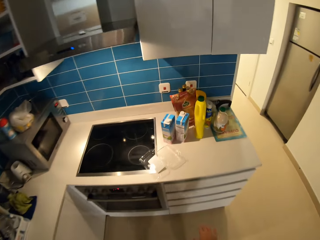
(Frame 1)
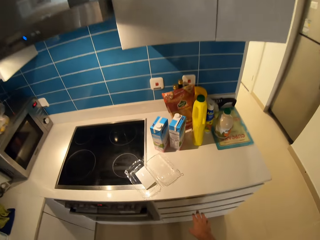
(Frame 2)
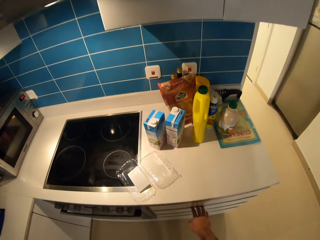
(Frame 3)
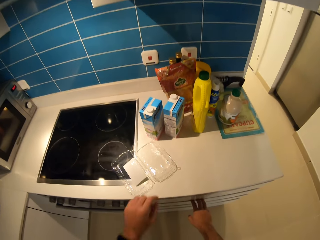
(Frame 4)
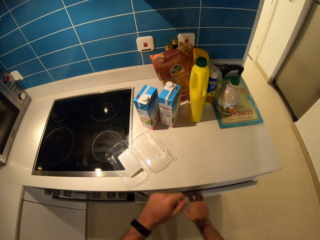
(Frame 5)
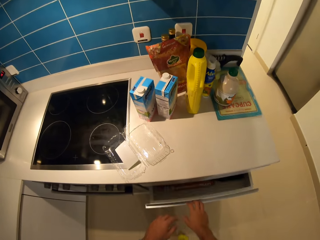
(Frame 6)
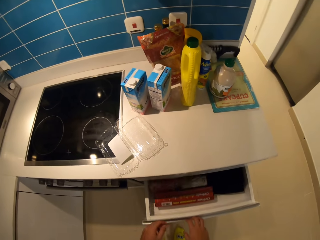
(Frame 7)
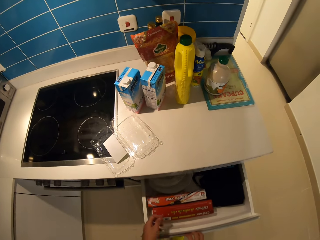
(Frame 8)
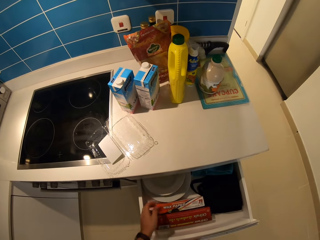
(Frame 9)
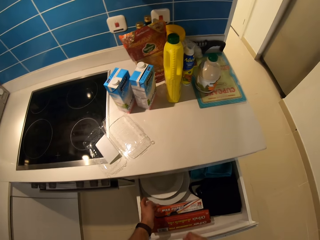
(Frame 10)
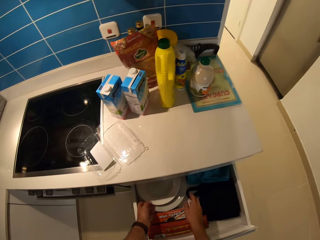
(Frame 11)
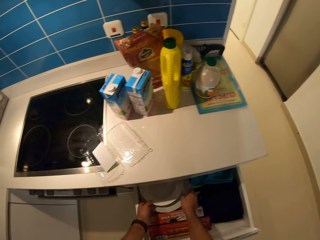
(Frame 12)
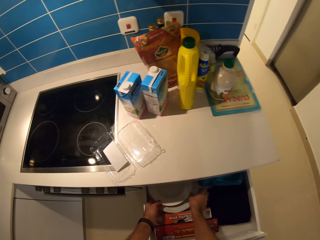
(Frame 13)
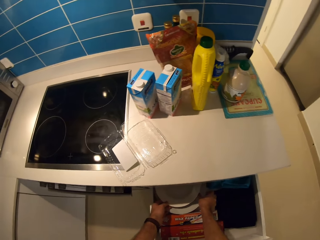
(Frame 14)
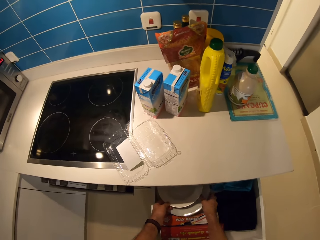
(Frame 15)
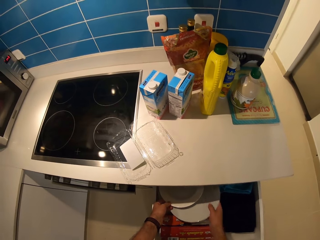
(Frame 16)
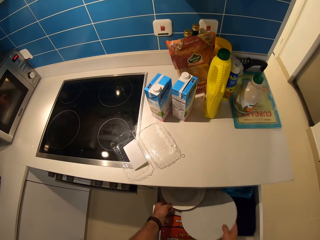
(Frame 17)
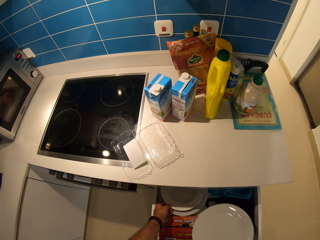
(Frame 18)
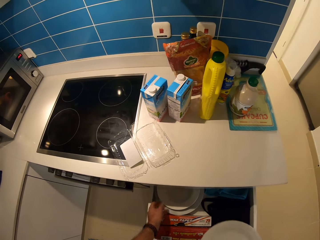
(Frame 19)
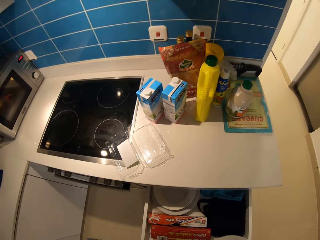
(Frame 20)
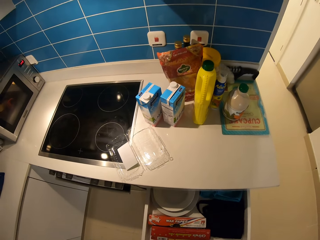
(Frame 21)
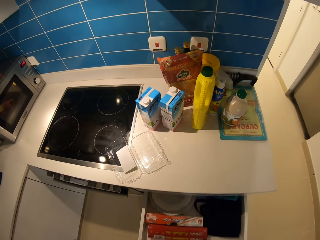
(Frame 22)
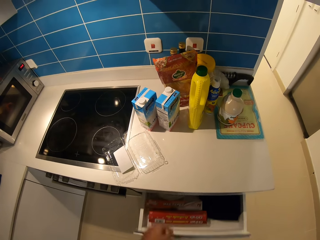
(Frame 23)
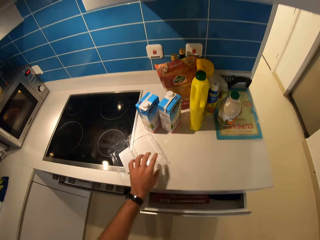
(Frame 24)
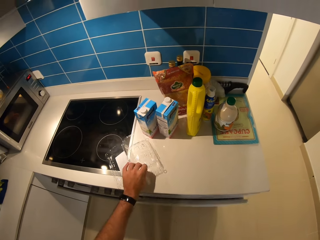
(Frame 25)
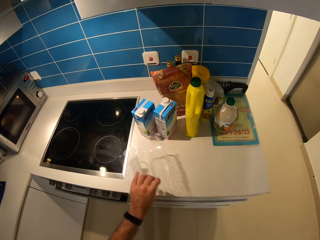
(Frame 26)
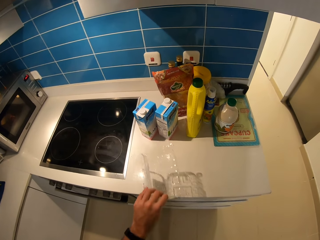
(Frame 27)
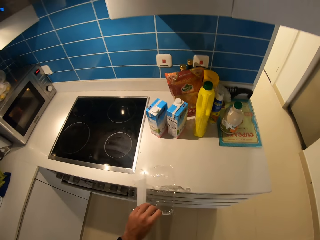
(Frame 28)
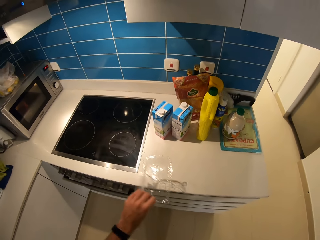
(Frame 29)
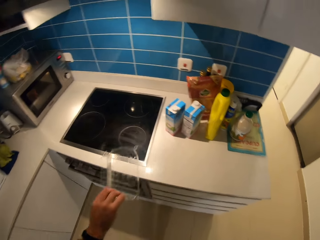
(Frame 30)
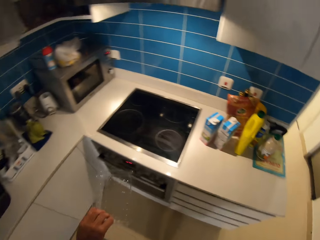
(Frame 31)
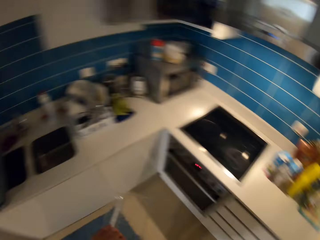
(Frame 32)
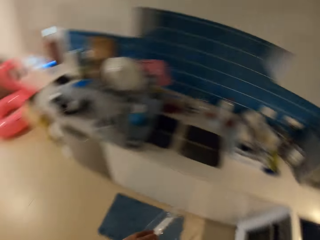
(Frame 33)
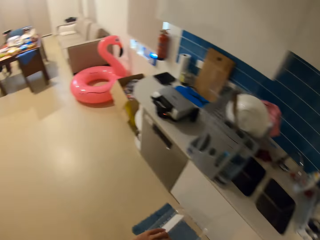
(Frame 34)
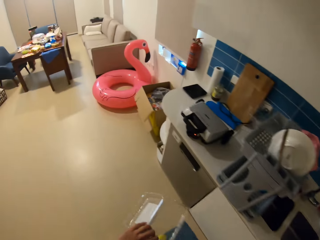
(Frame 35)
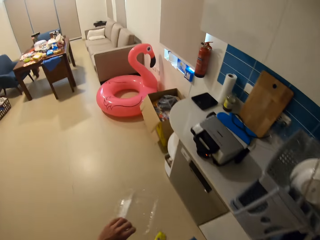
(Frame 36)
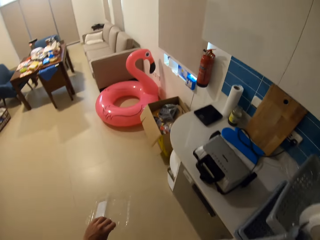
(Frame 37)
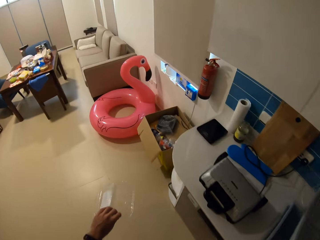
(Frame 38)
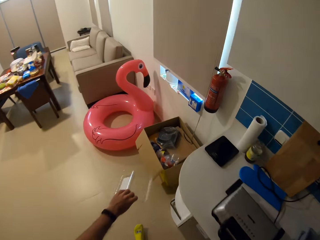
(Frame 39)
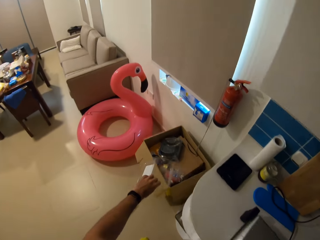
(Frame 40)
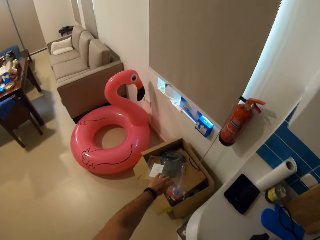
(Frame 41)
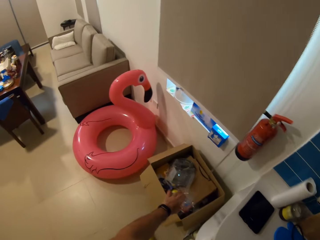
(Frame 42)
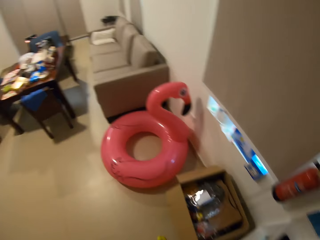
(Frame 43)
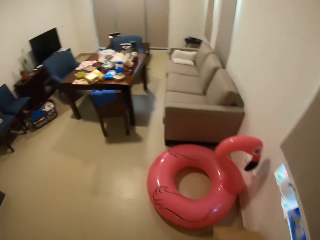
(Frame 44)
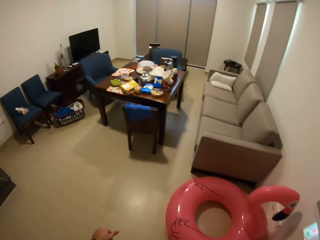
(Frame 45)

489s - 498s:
The camera wearer opens a drawer with his right hand. He picks out a plate from the drawer with his right hand. He closes the drawer with his left hand. He picks up a grape pack from the kitchen counter with his left hand. He walks toward a carton. He drops the pack in his left hand in the box.

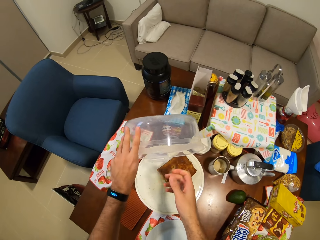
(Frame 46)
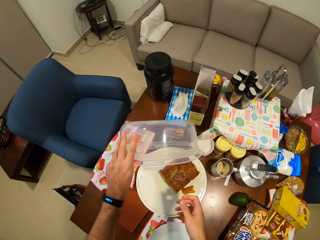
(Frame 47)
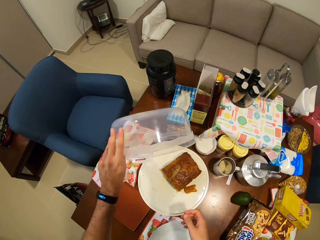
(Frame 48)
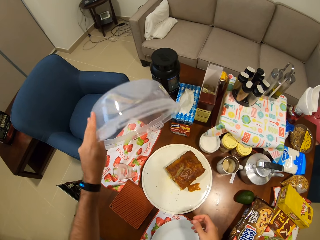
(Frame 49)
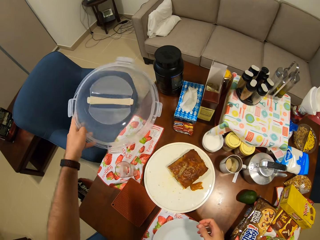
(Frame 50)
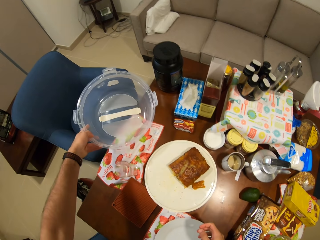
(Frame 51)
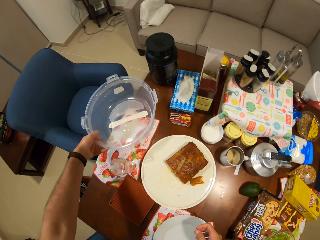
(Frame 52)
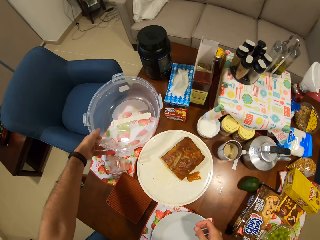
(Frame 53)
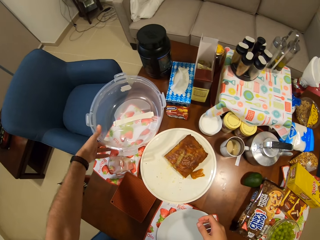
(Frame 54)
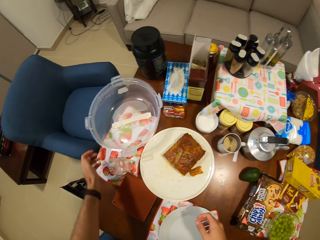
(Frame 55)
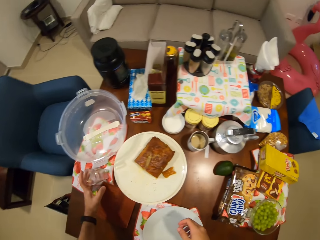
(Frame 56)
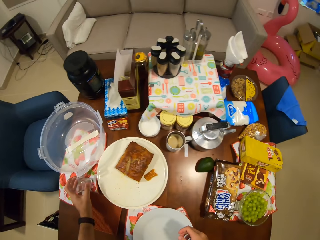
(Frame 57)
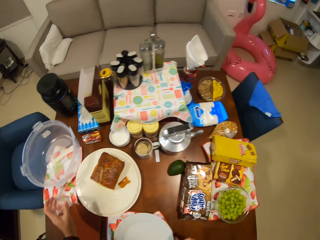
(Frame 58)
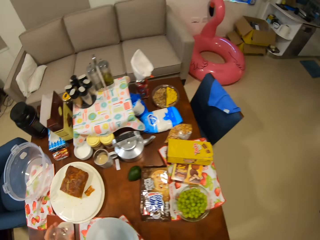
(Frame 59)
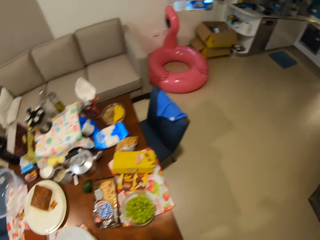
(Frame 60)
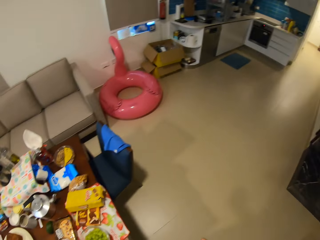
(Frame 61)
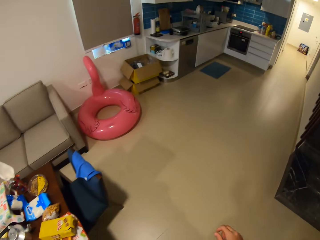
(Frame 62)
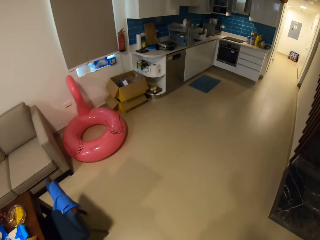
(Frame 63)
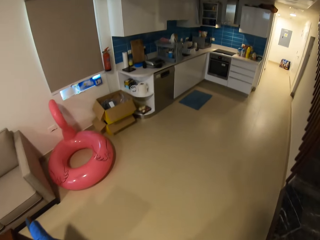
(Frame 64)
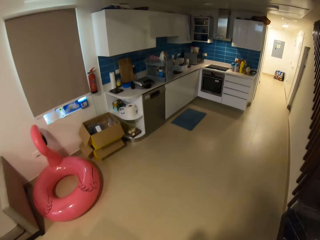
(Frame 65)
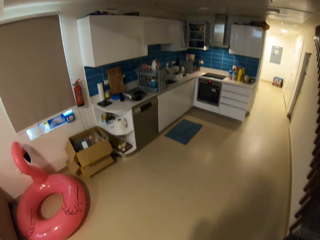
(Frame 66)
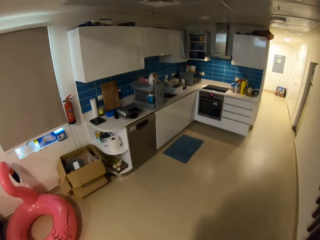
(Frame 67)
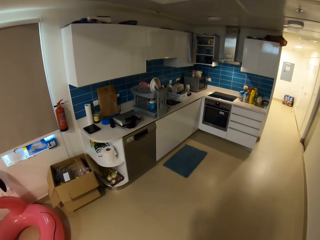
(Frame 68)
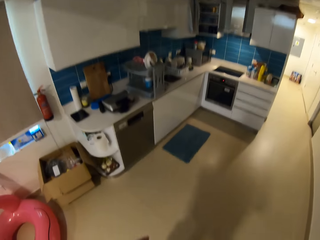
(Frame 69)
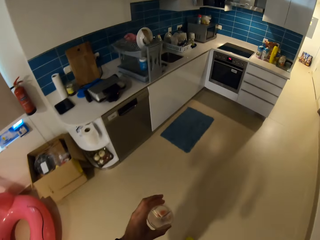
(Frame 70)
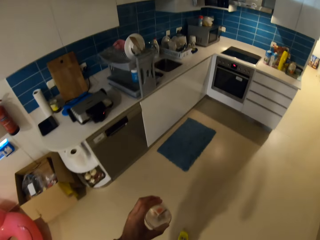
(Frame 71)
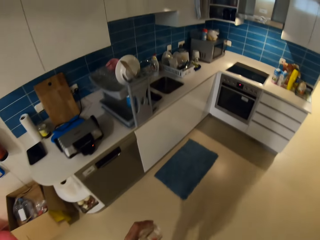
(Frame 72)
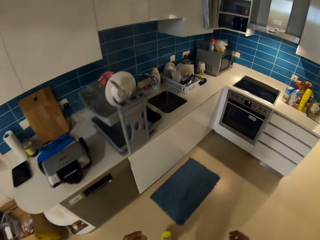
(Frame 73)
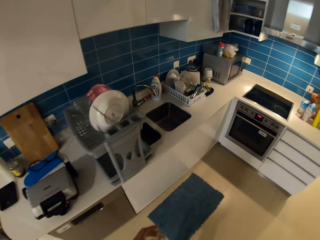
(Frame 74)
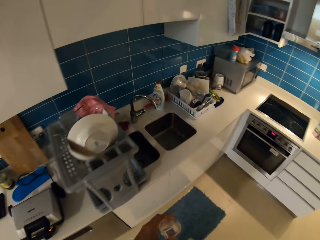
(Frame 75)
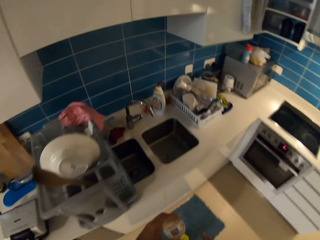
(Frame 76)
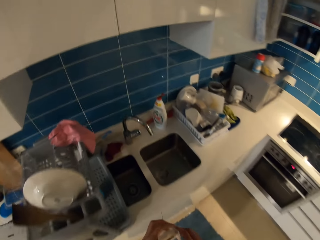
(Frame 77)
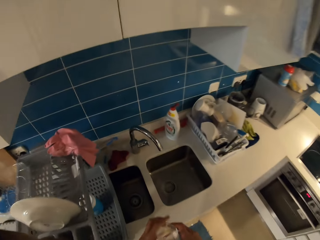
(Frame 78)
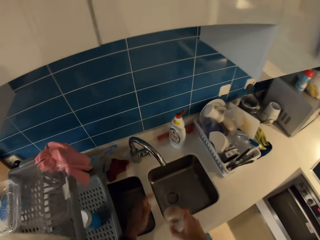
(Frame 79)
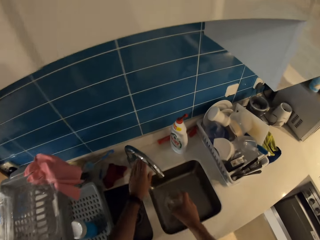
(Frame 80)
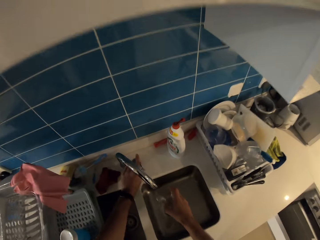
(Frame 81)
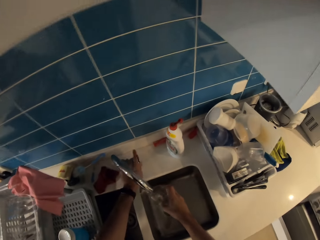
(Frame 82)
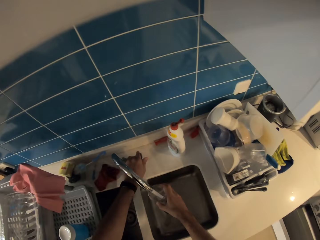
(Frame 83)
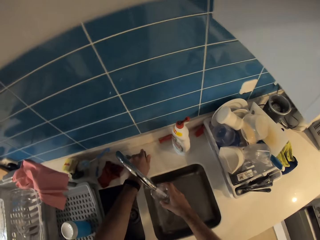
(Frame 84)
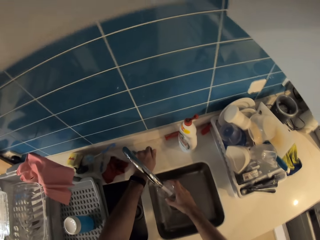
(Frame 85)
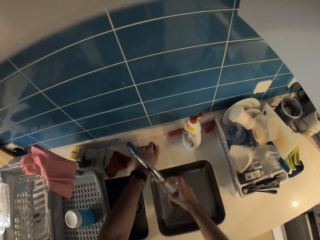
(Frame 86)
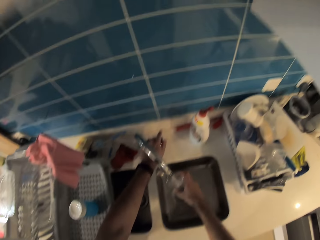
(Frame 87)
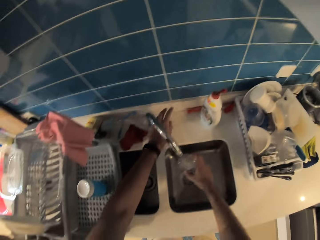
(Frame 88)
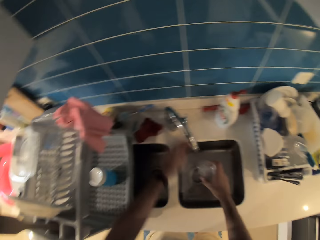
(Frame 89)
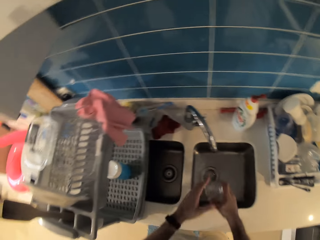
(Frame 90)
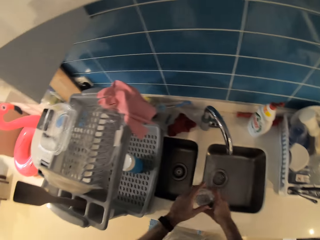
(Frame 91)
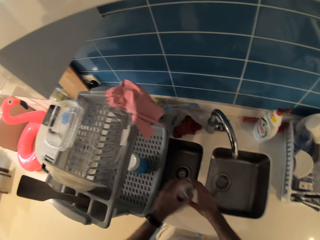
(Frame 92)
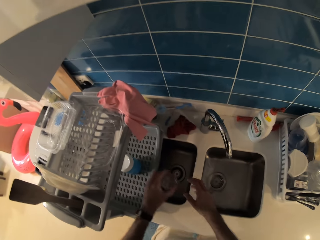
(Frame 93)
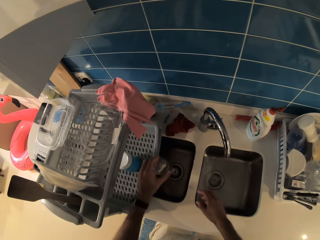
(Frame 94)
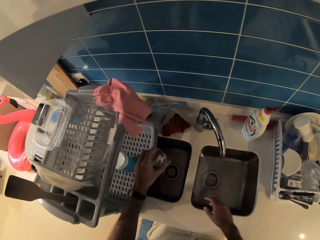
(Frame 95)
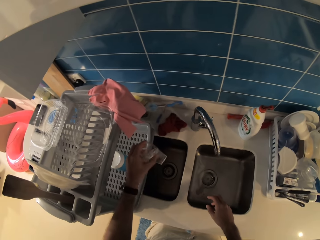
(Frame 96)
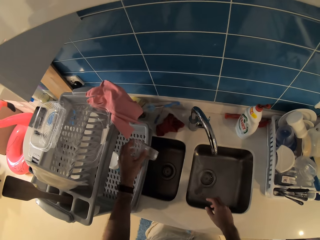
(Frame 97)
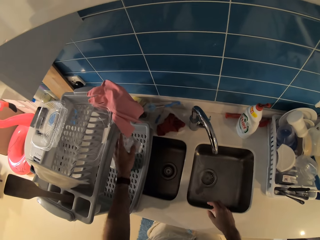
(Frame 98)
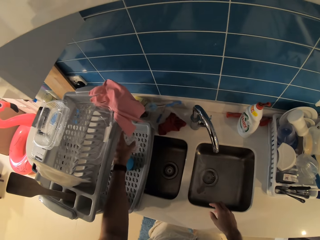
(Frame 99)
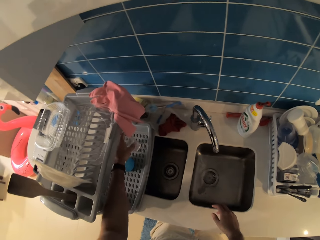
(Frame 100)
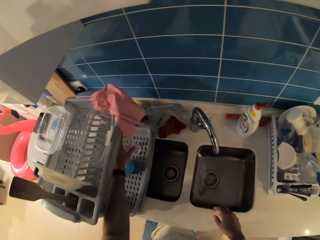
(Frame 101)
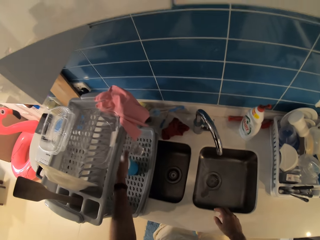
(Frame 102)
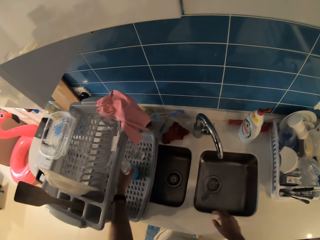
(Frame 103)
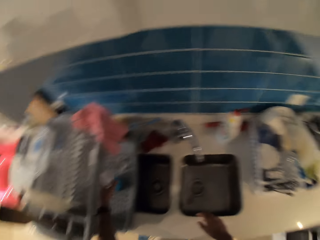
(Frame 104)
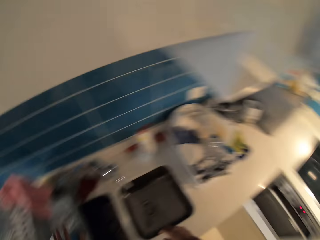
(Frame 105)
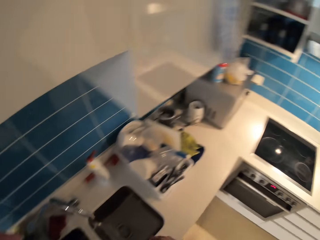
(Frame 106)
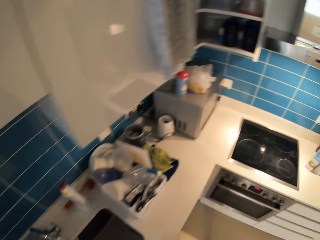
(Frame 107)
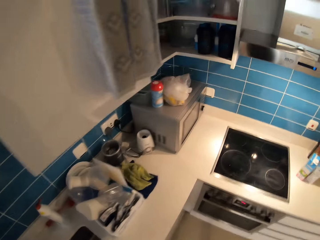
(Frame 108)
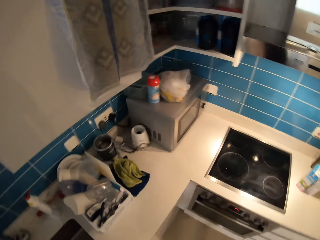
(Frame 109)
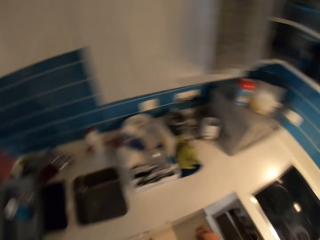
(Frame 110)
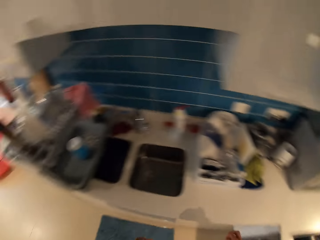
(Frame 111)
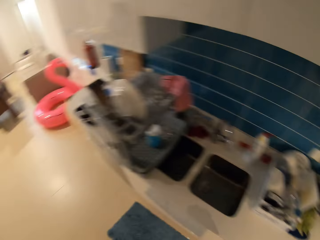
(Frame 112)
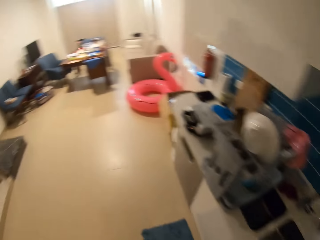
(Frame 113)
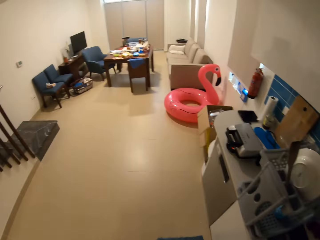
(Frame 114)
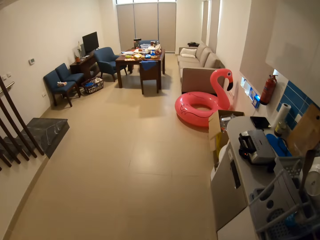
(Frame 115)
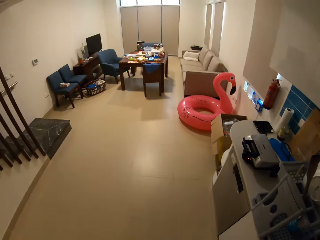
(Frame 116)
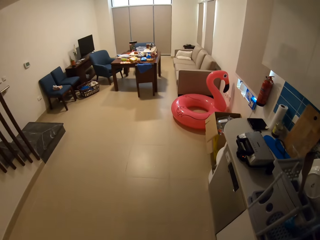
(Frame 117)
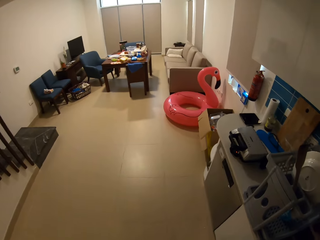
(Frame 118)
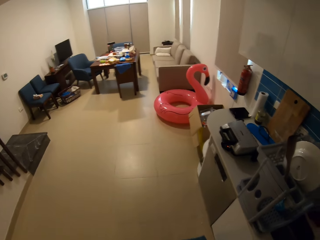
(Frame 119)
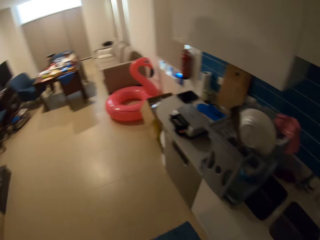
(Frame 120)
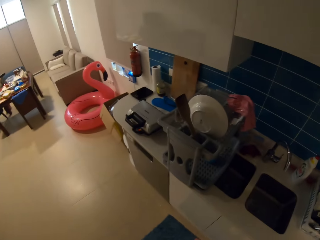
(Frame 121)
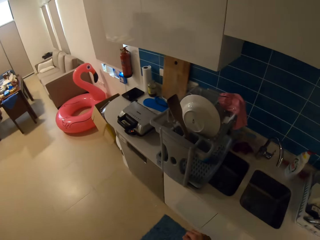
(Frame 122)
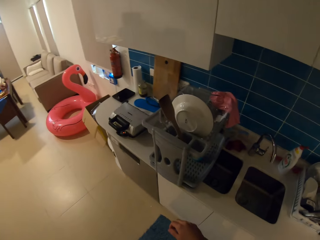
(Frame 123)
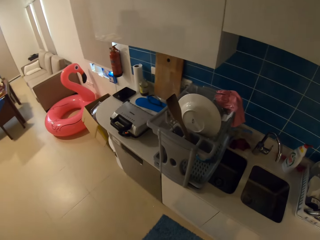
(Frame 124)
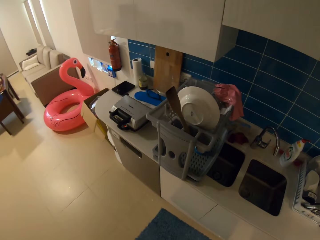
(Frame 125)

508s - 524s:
The camera wearer places the lid in his left hand on the dining table. He picks up a cup from the dining table with his left hand. He walks to the tap. He passes the cup in his left hand to his right hand. He opens the tap knob with his left hand. He fills the cup in his right hand with water from the tap. He closes the tap knob with his left hand. He passes the cup in his right hand to his left hand. He places the cup in his left hand in a rack. He walks to a drawer.
